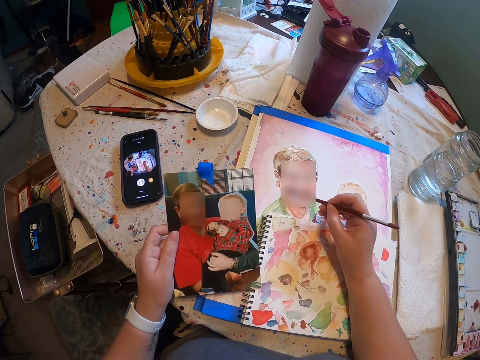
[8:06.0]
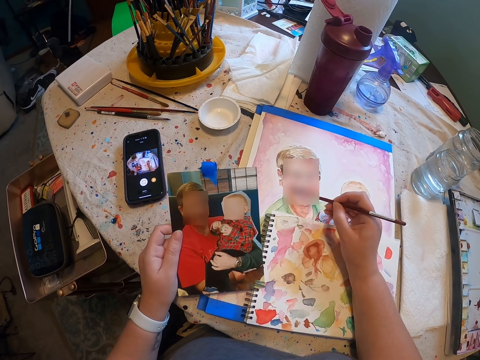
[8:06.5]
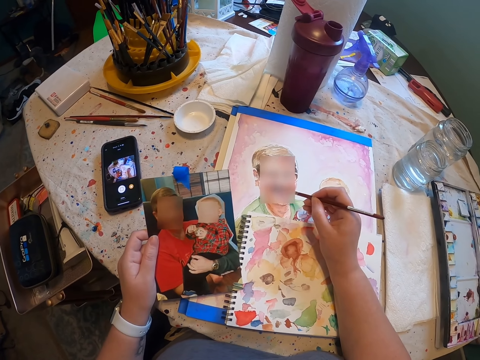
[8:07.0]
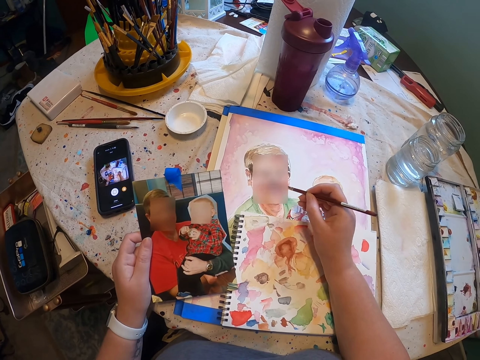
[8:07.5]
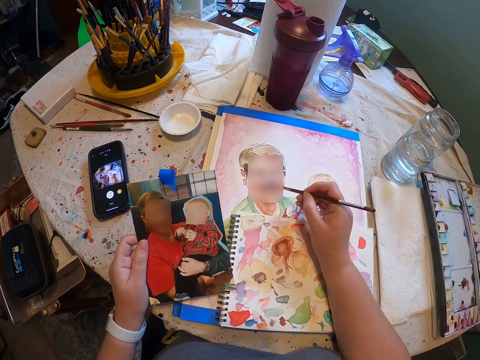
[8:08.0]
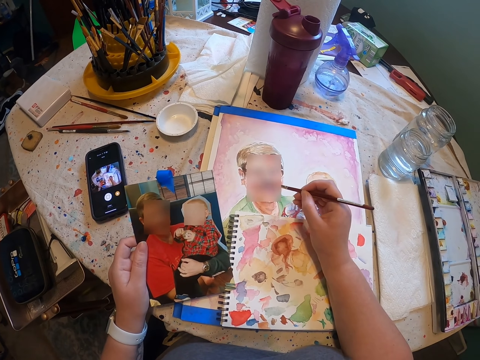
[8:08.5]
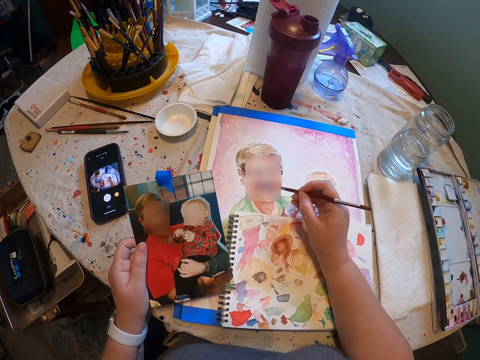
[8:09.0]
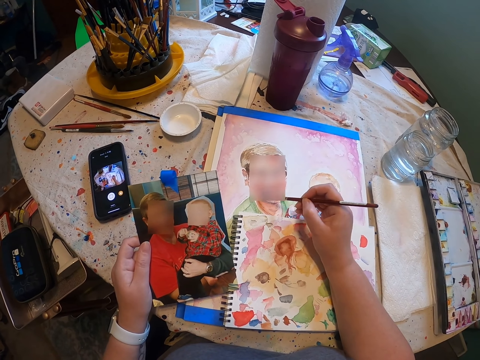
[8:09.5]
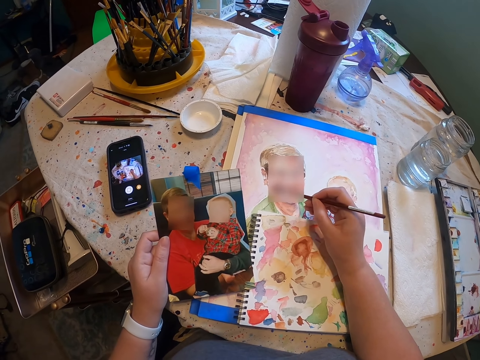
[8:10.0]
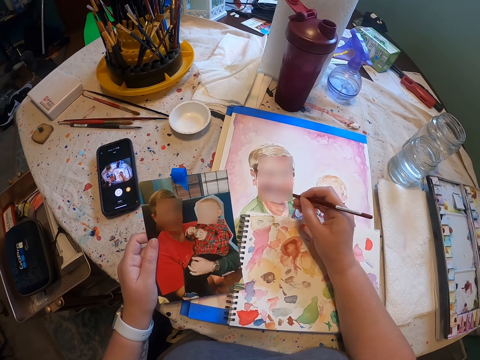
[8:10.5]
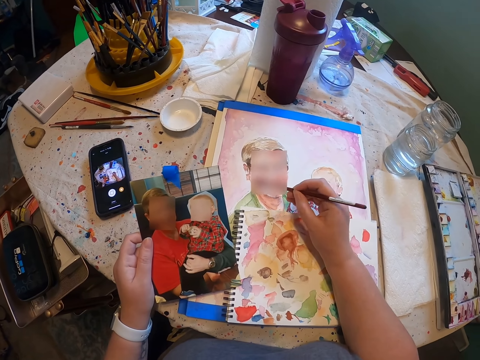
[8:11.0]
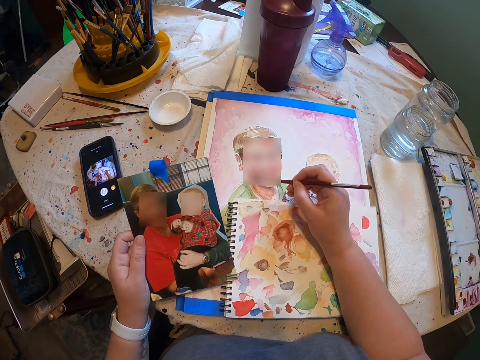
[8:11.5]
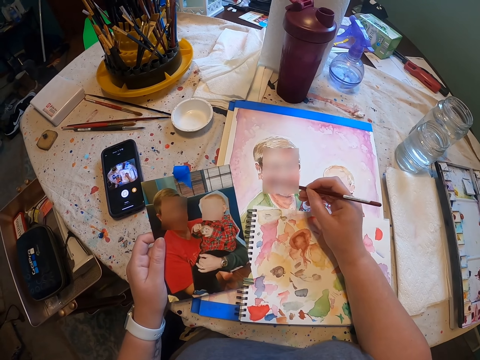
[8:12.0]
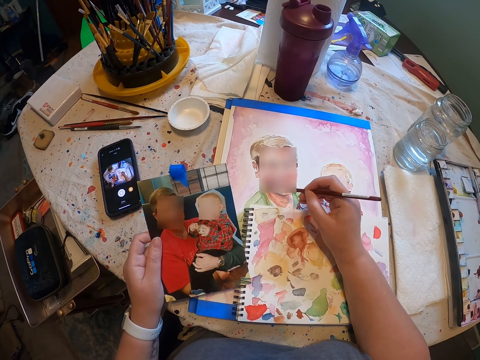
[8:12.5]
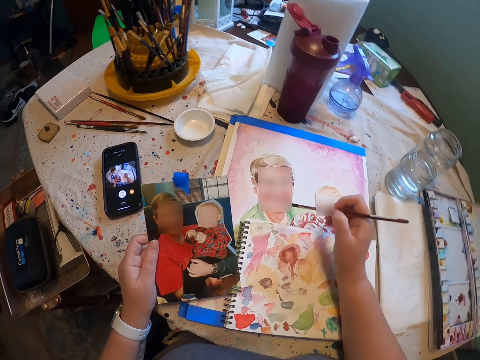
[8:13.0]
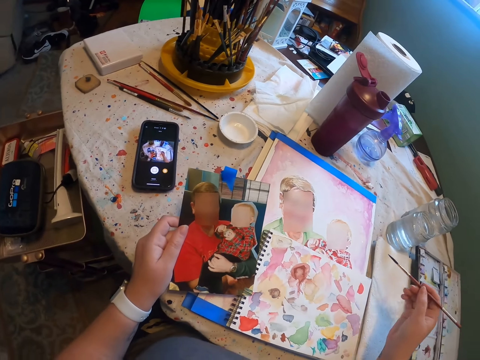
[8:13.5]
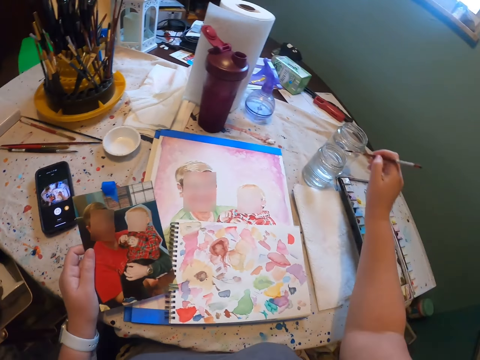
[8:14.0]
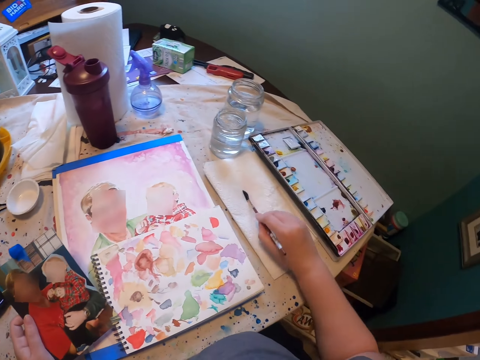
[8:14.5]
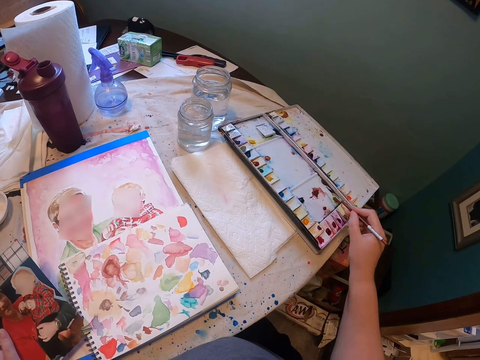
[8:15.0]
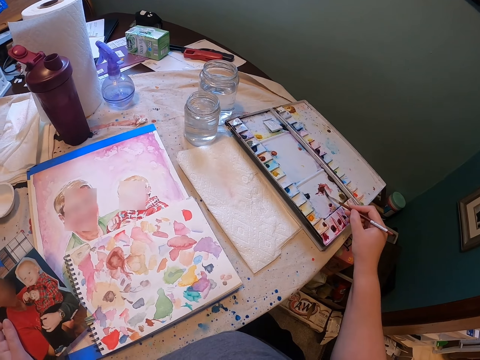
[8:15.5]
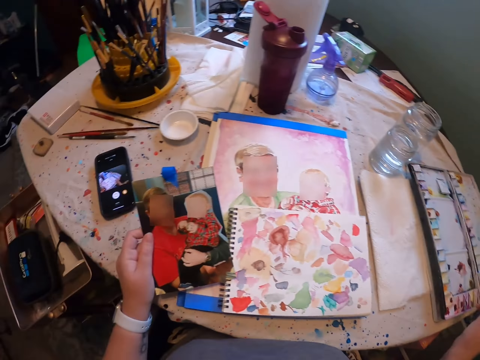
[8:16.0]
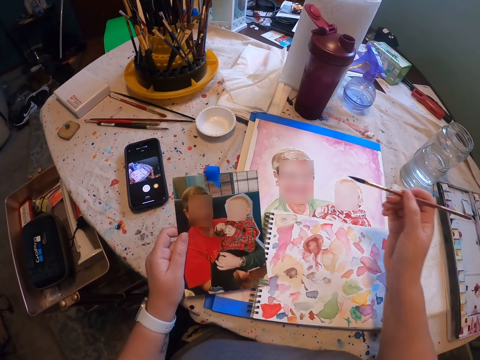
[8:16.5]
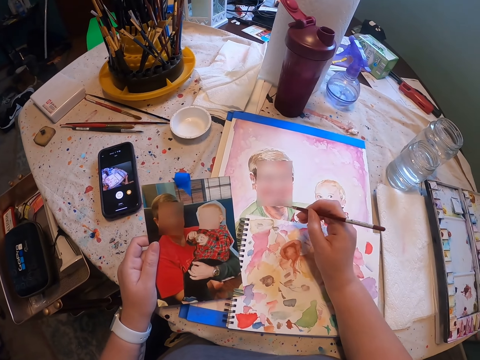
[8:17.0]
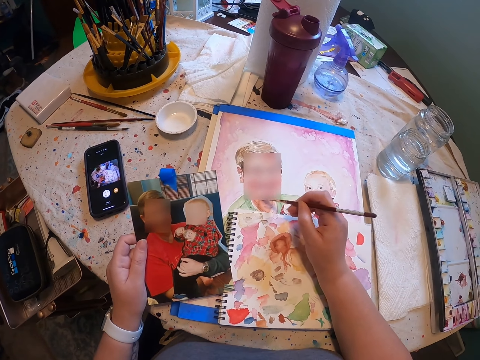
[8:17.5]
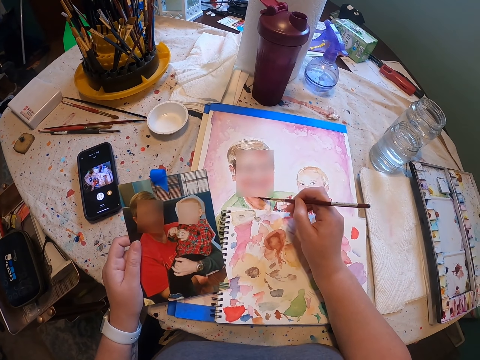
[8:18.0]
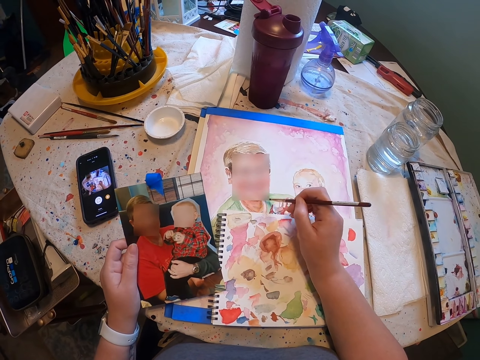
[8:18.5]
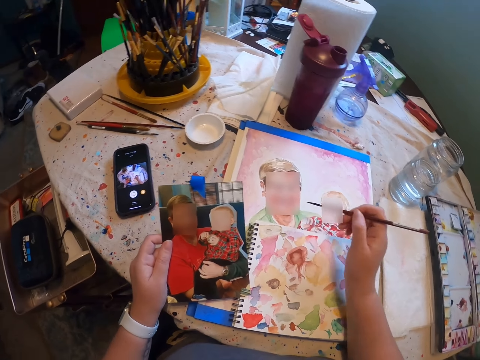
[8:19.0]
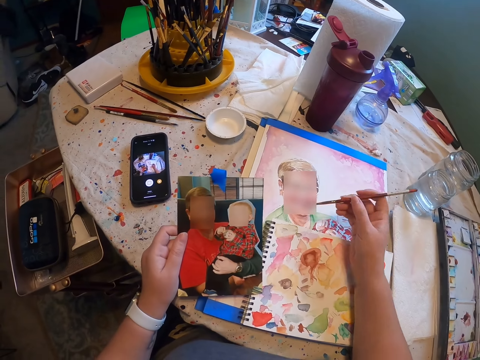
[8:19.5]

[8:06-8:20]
The camera wearer moves his hand. He dips the brush in water. He removes the brush. He dries the brush on the napkin. He dips the brush in the ink. He moves his hand. He paints.

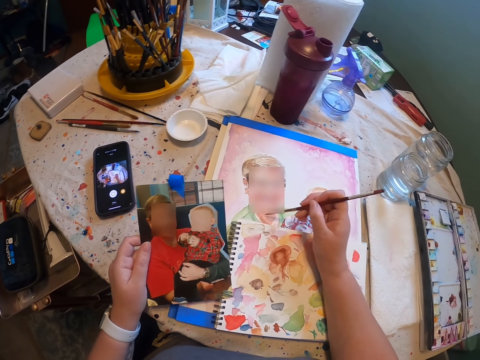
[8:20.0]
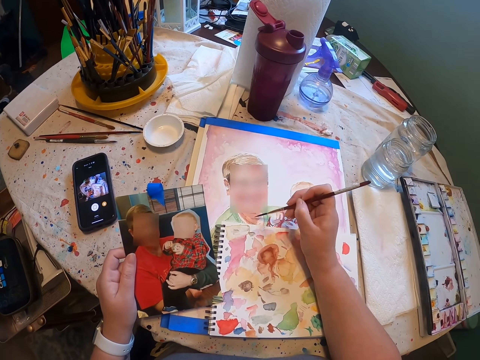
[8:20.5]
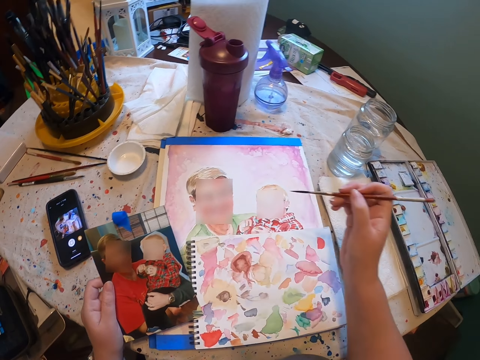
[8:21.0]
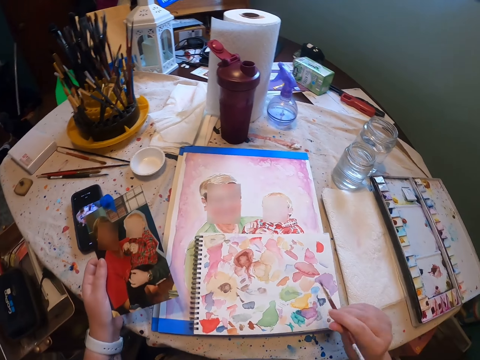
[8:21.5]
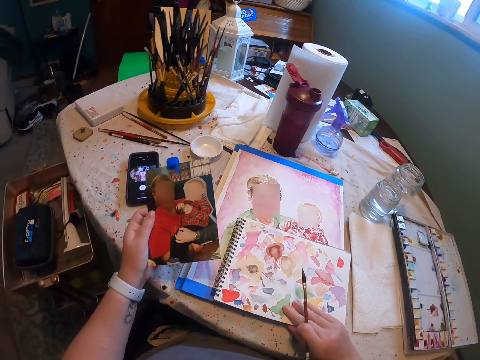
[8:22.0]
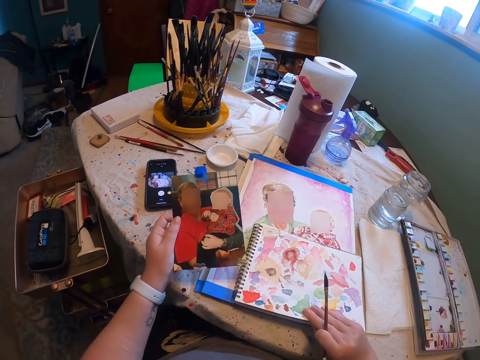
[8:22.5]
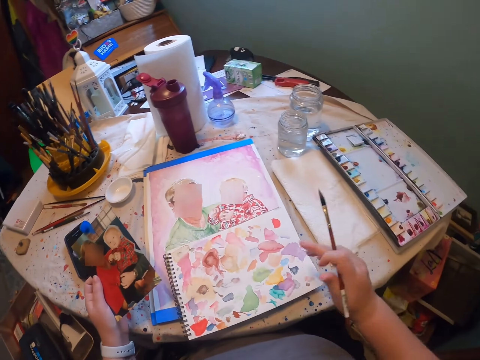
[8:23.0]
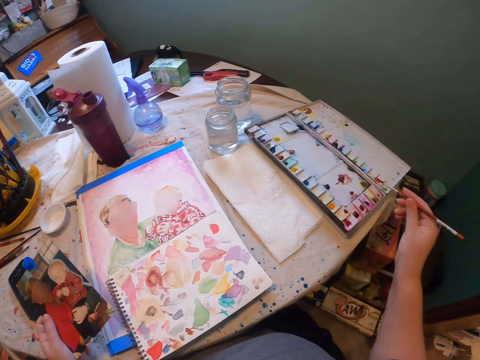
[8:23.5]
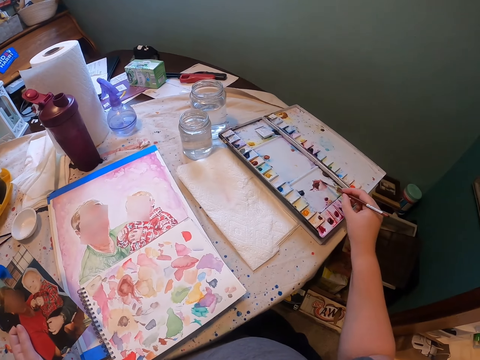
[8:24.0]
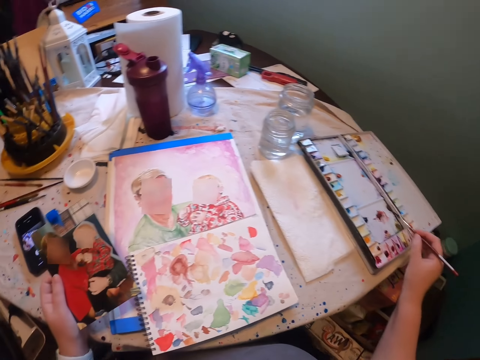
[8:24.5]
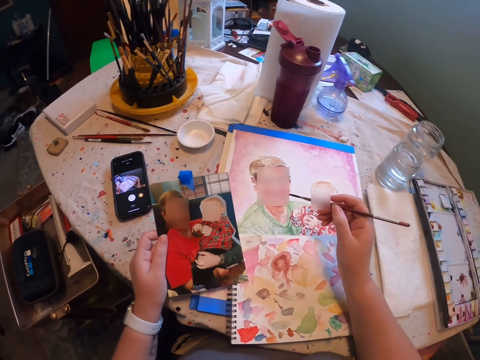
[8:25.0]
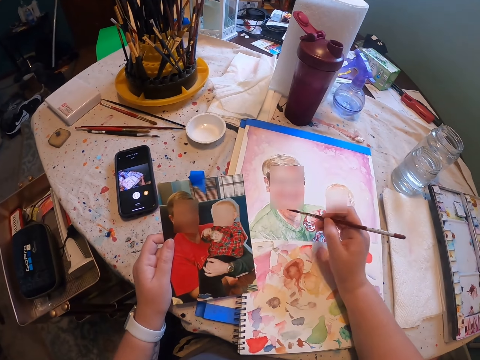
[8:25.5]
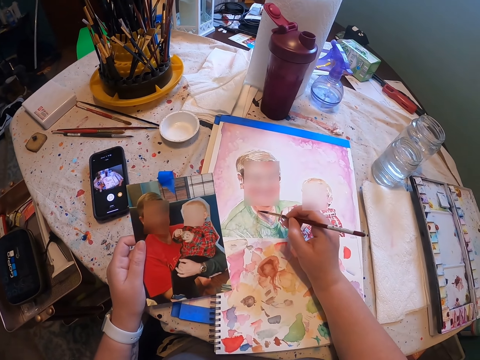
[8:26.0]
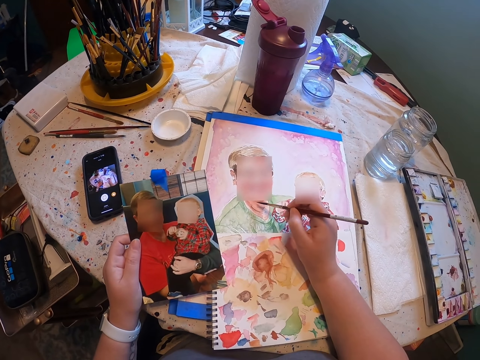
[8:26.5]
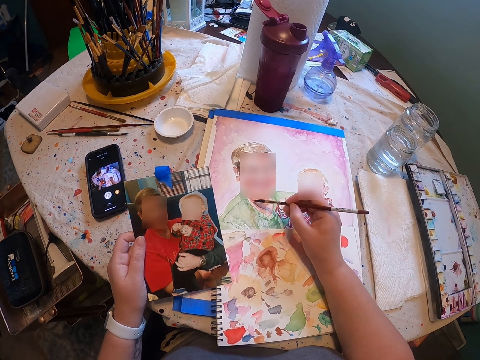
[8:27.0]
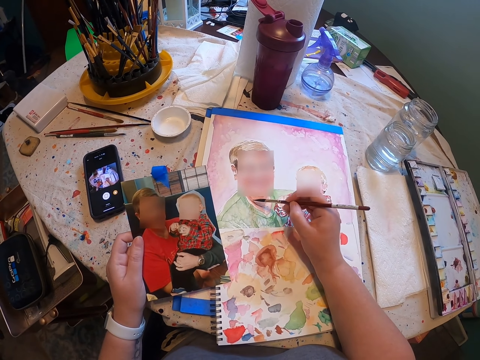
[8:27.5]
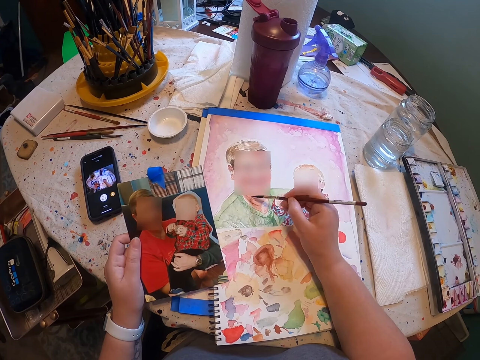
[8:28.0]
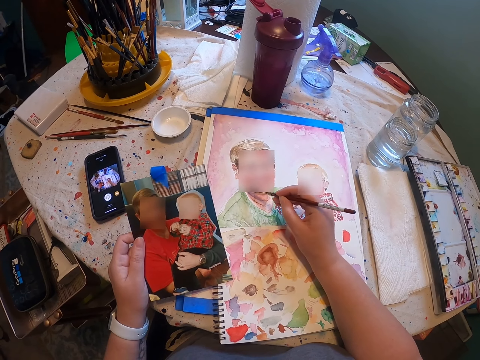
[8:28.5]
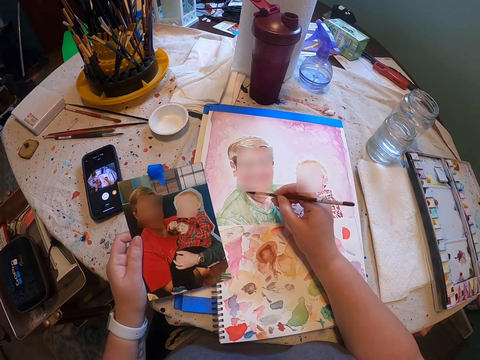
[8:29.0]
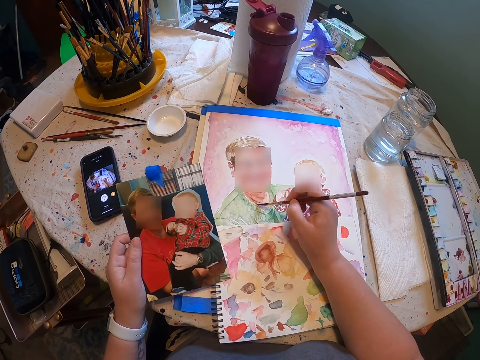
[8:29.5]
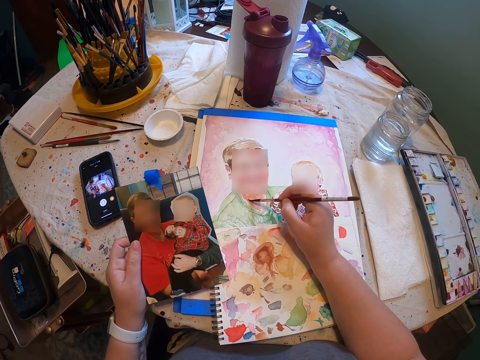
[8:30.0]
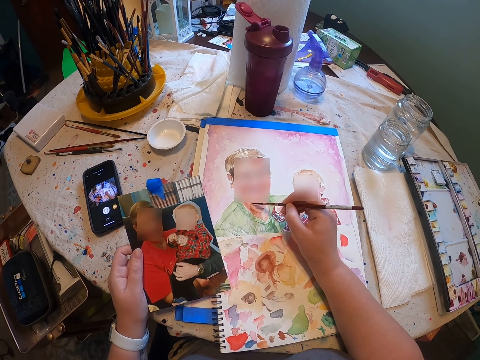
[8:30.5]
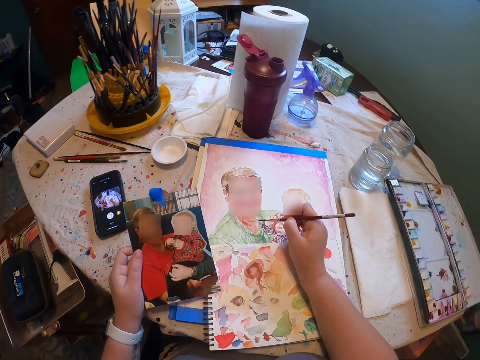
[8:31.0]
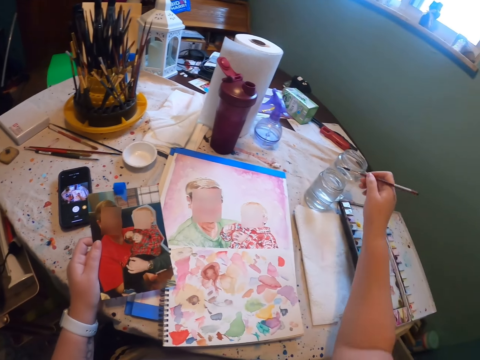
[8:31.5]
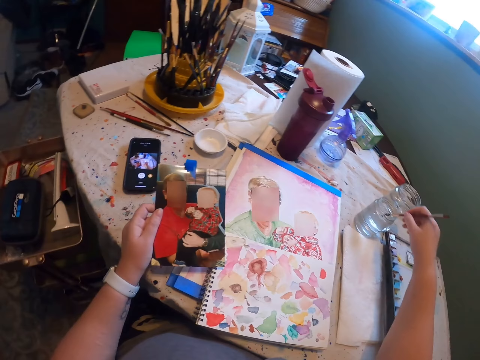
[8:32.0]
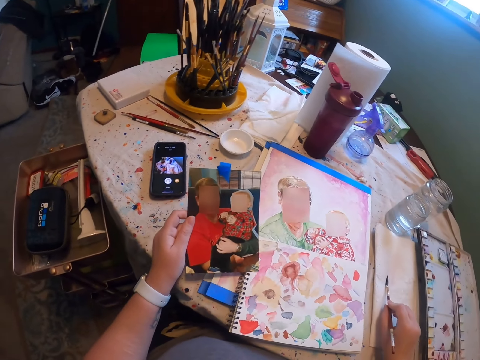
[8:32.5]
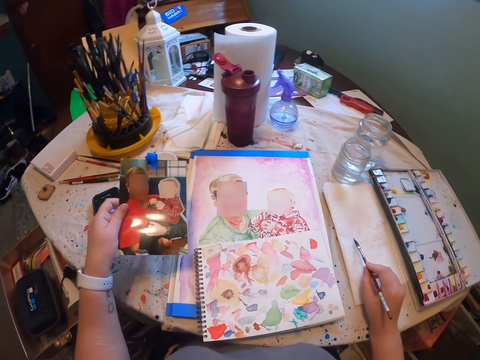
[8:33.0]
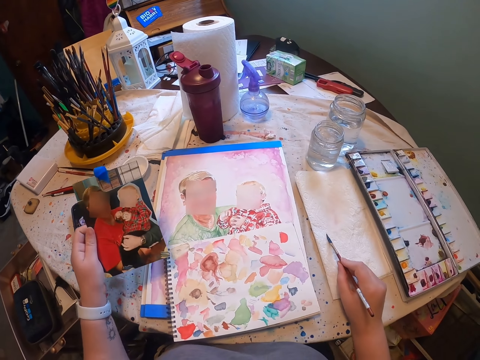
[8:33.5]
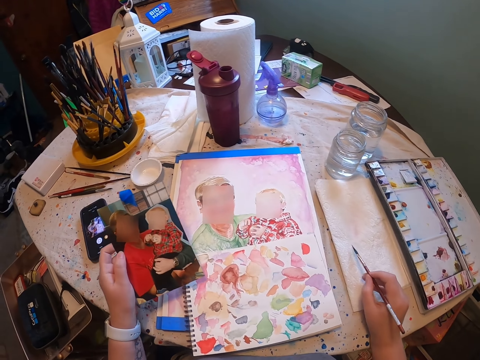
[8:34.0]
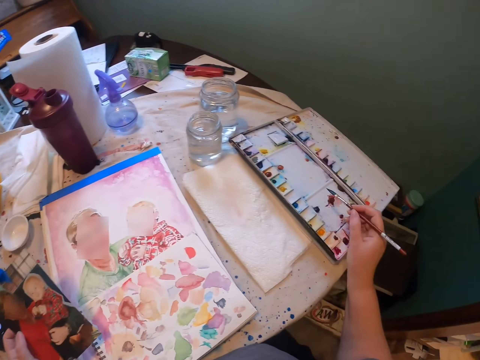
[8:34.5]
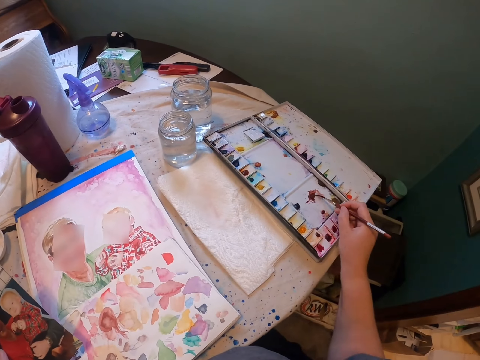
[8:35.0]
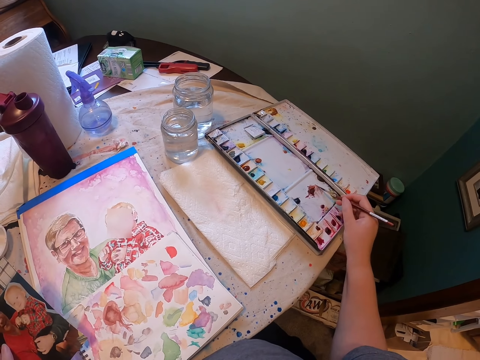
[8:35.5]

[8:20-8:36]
The camera wearer moves his hand. He moves a book. He moves his hand. He dips the brush in the ink. He moves his hand. He paints. He moves his hand. He dips the brush in water. He removes the brush. He dries the brush on the napkin. He moves the photo frame. He dips the brush in the ink.
